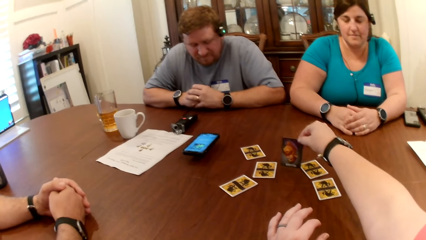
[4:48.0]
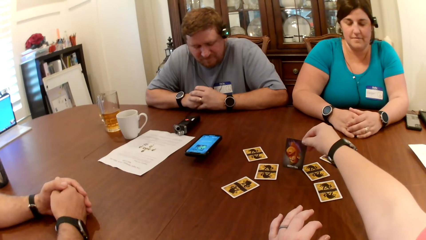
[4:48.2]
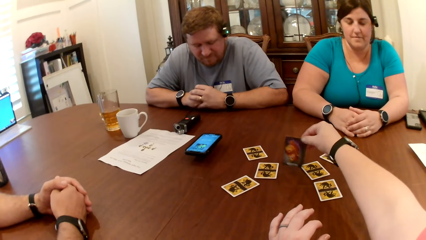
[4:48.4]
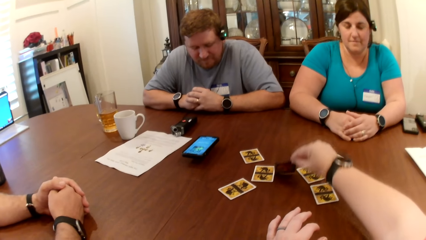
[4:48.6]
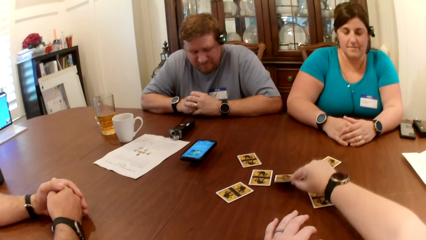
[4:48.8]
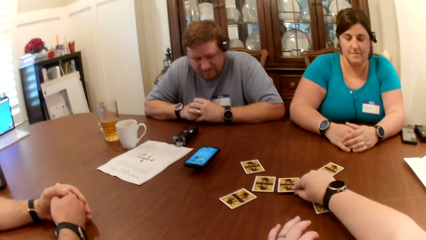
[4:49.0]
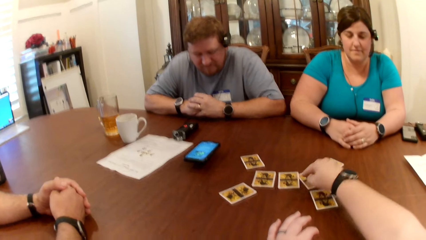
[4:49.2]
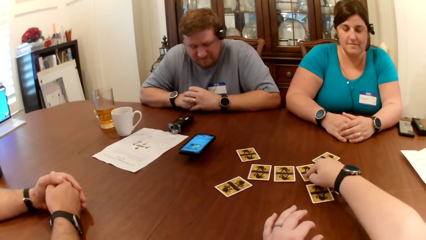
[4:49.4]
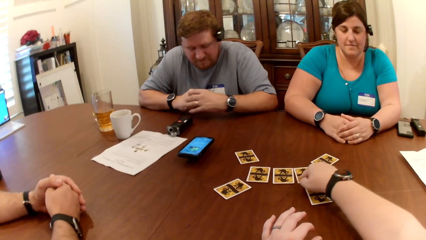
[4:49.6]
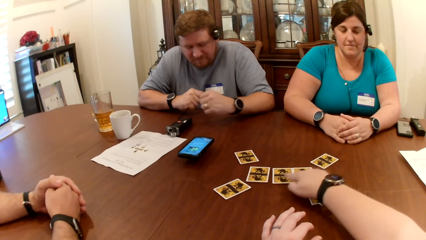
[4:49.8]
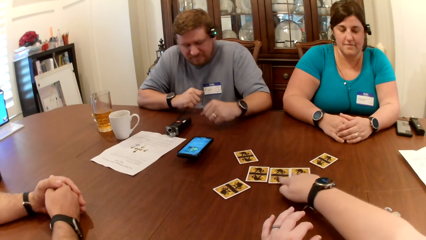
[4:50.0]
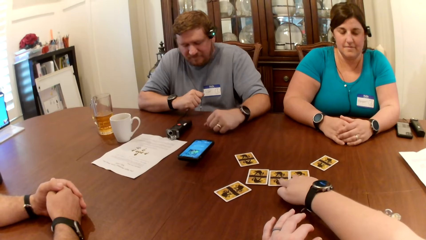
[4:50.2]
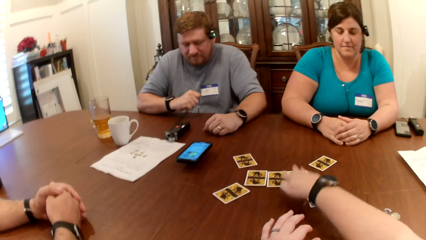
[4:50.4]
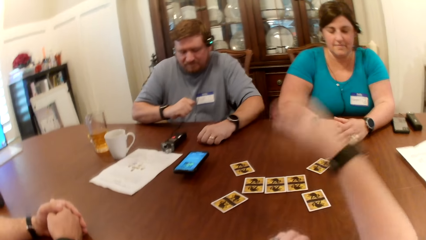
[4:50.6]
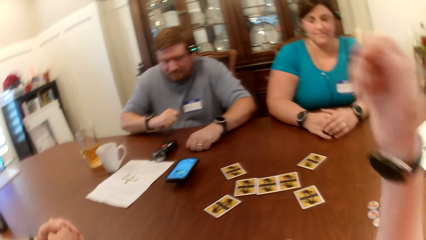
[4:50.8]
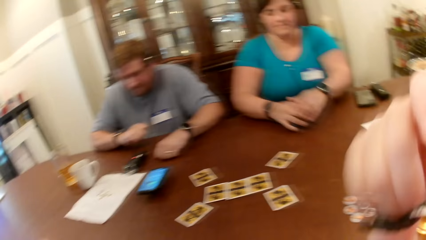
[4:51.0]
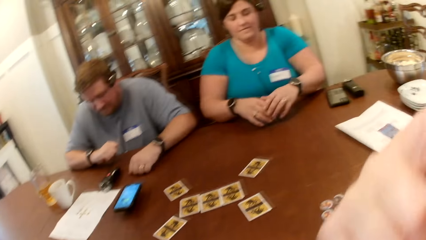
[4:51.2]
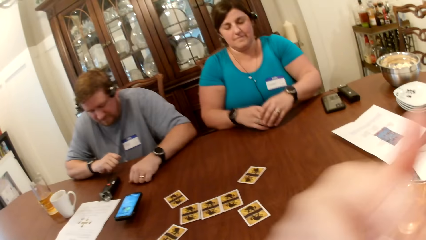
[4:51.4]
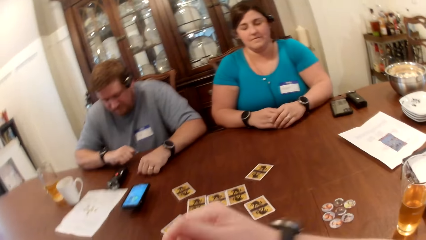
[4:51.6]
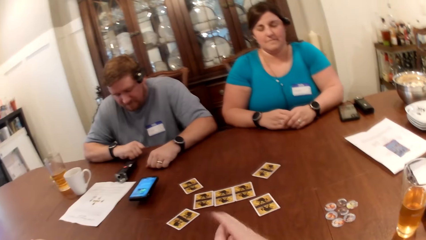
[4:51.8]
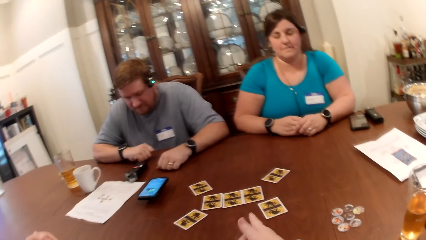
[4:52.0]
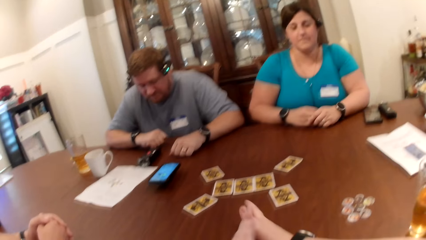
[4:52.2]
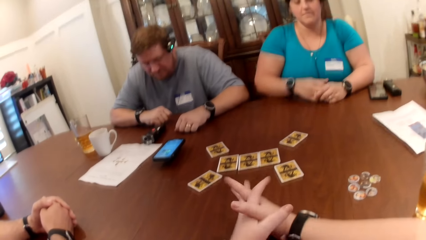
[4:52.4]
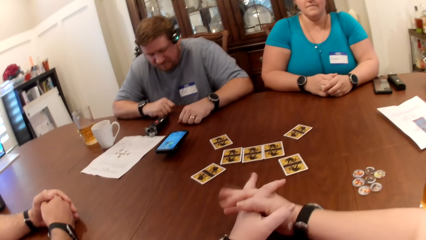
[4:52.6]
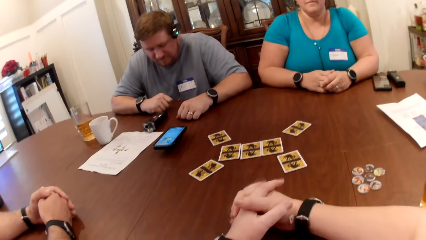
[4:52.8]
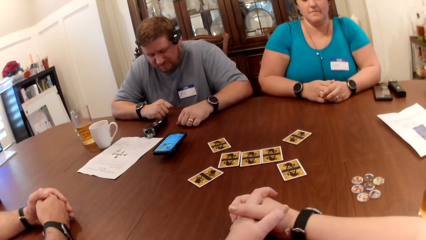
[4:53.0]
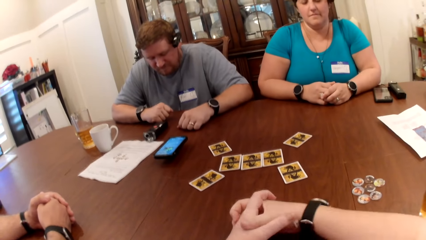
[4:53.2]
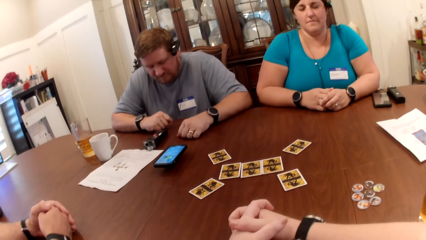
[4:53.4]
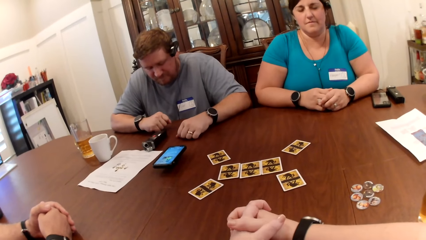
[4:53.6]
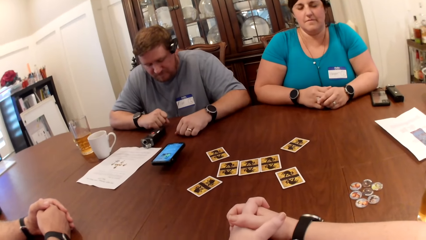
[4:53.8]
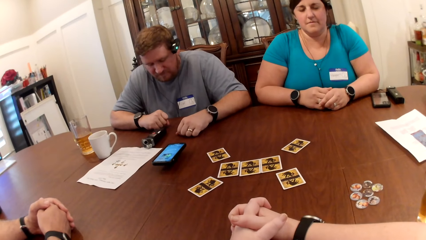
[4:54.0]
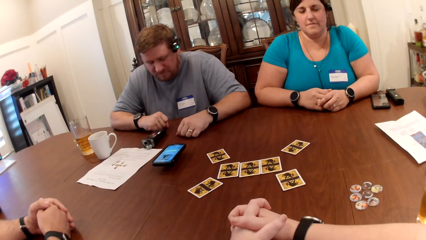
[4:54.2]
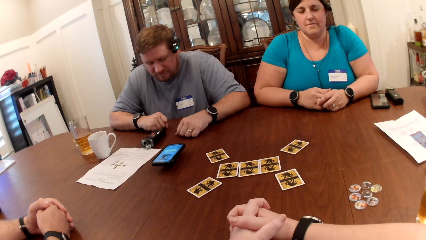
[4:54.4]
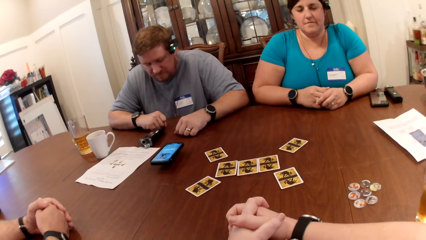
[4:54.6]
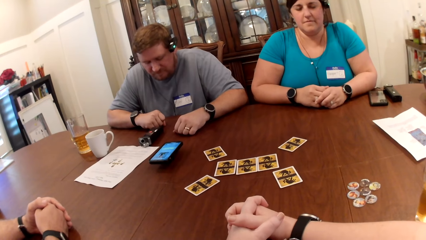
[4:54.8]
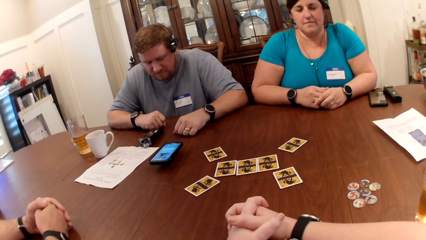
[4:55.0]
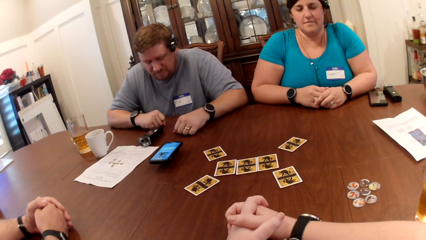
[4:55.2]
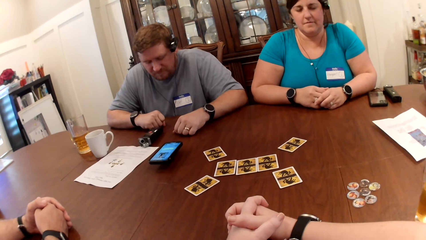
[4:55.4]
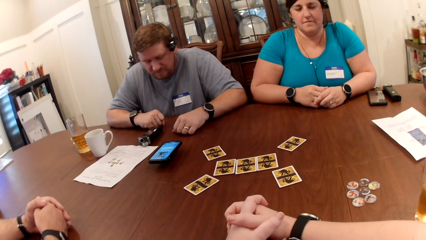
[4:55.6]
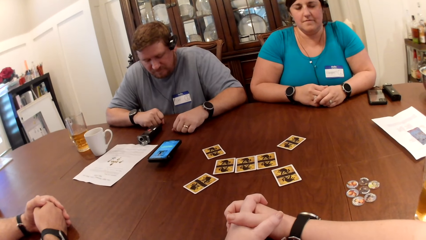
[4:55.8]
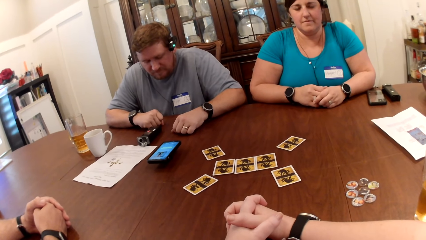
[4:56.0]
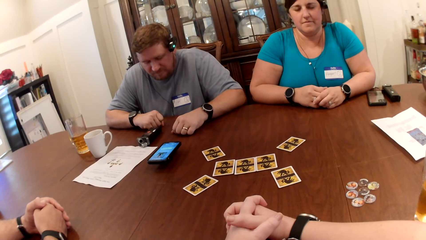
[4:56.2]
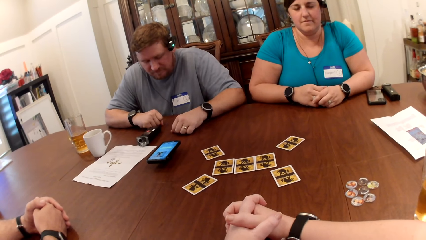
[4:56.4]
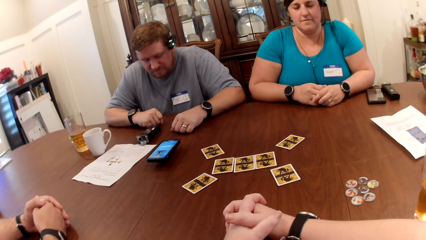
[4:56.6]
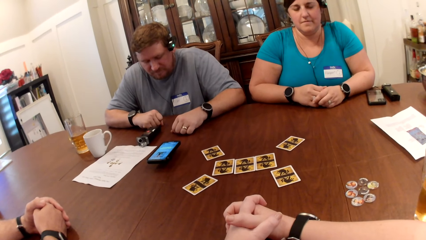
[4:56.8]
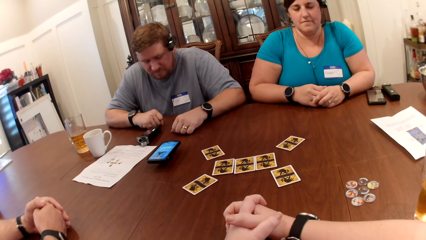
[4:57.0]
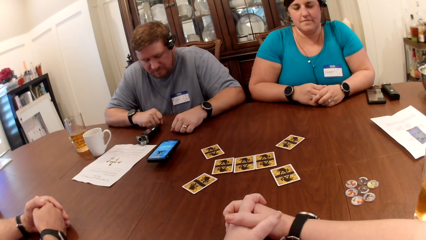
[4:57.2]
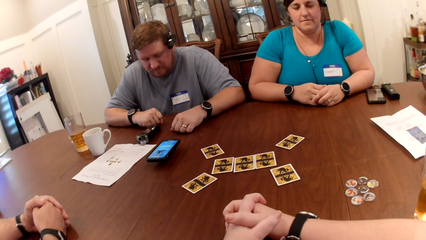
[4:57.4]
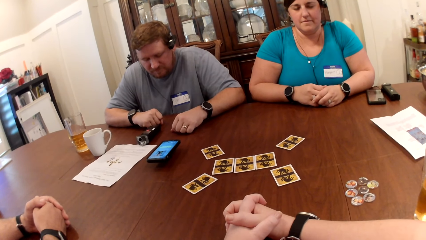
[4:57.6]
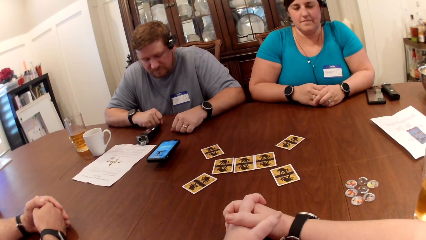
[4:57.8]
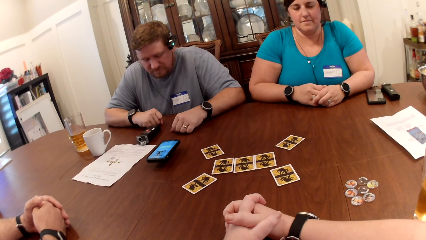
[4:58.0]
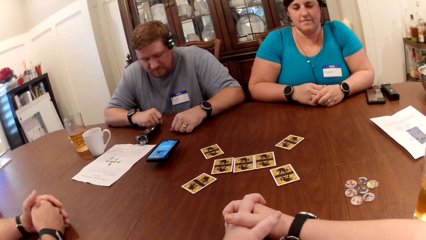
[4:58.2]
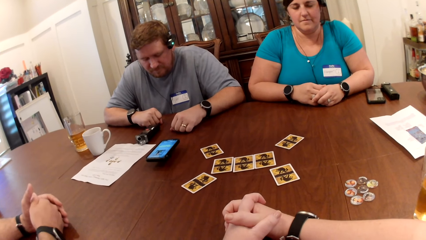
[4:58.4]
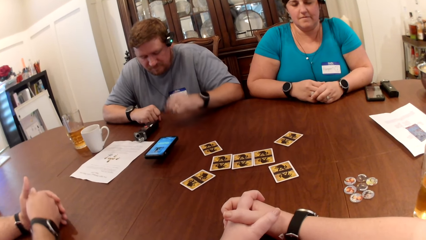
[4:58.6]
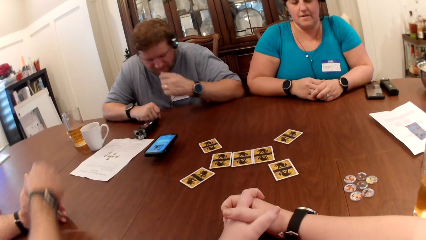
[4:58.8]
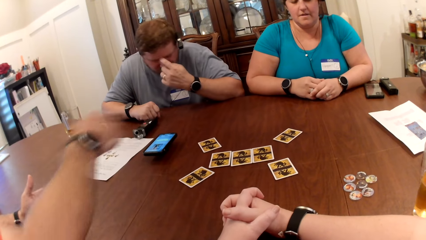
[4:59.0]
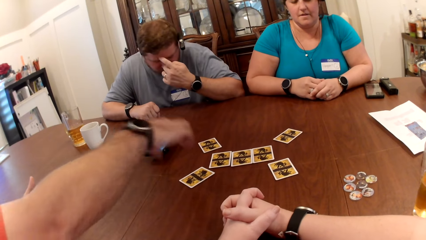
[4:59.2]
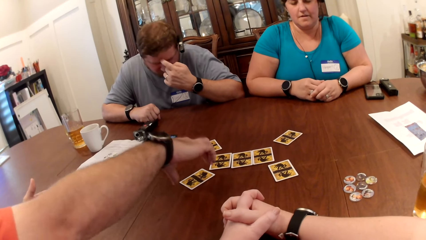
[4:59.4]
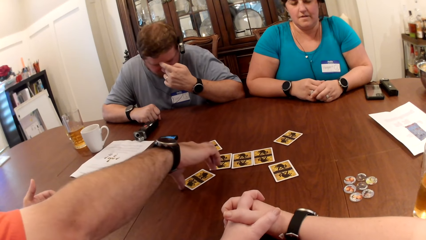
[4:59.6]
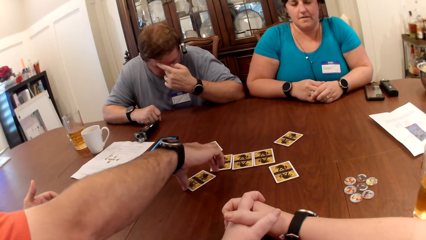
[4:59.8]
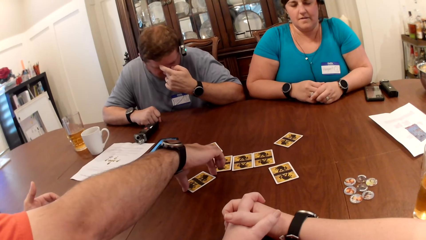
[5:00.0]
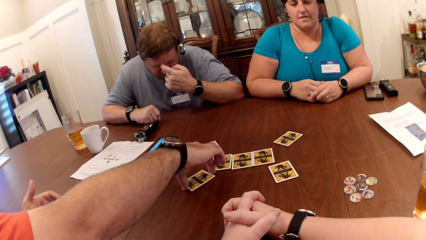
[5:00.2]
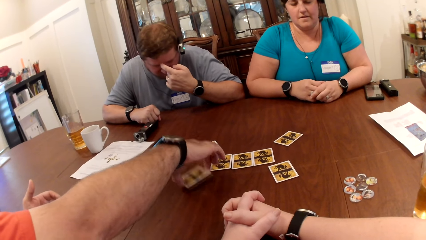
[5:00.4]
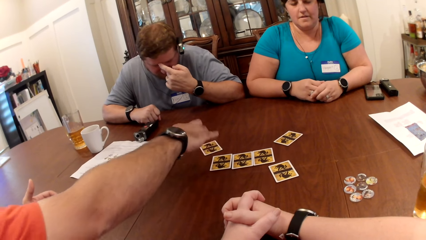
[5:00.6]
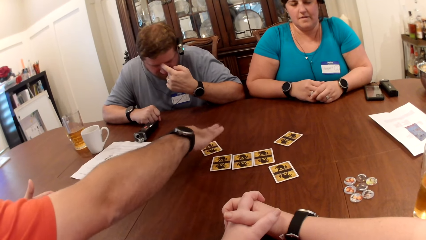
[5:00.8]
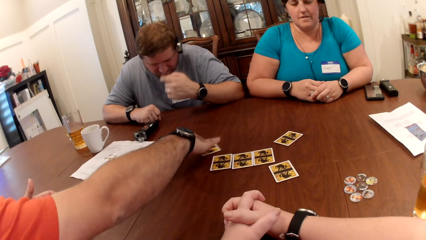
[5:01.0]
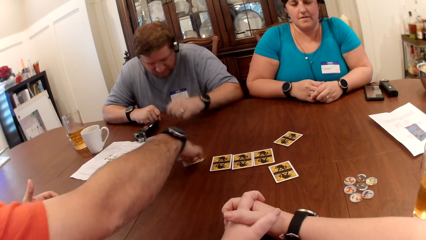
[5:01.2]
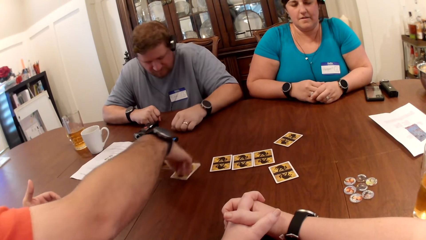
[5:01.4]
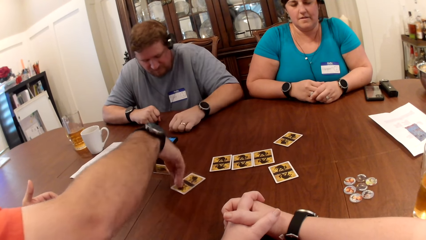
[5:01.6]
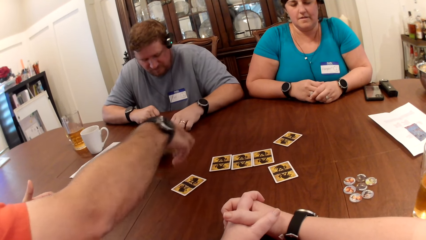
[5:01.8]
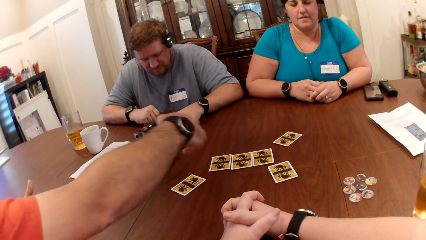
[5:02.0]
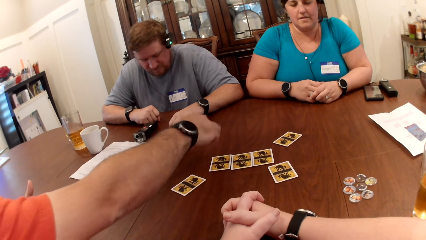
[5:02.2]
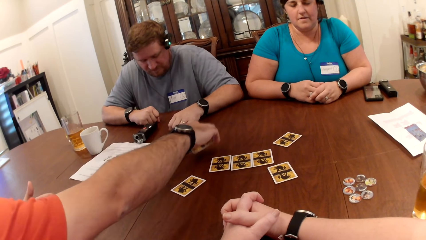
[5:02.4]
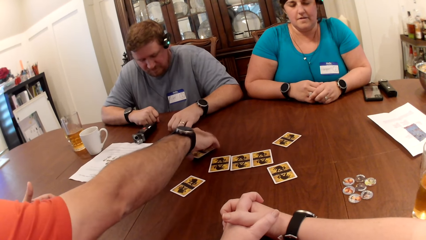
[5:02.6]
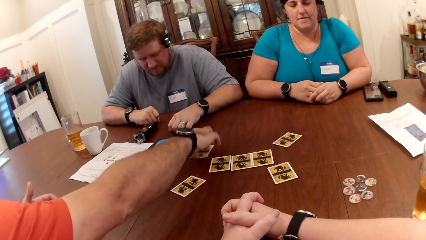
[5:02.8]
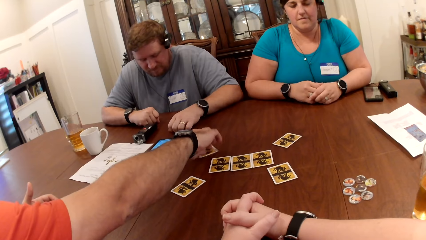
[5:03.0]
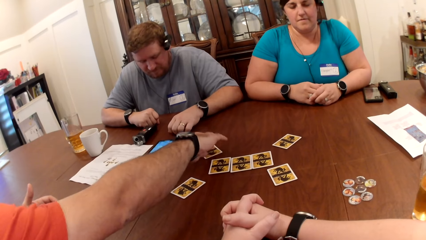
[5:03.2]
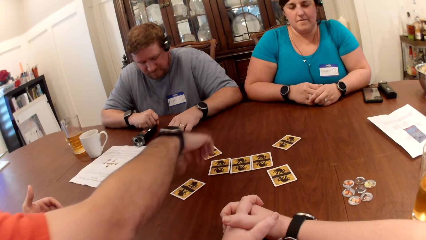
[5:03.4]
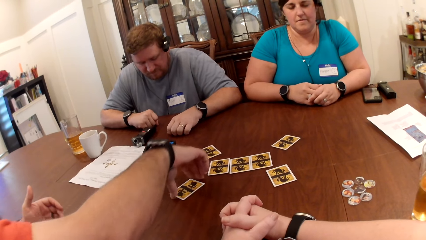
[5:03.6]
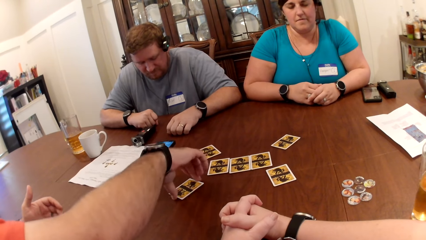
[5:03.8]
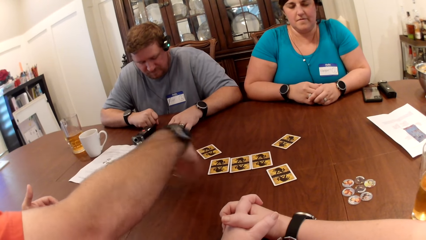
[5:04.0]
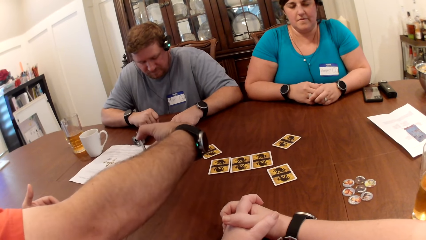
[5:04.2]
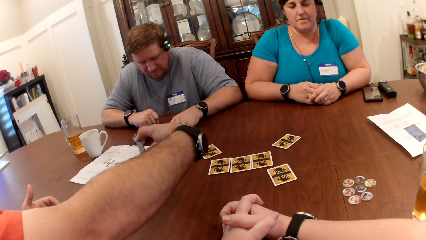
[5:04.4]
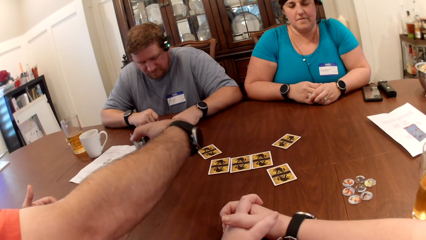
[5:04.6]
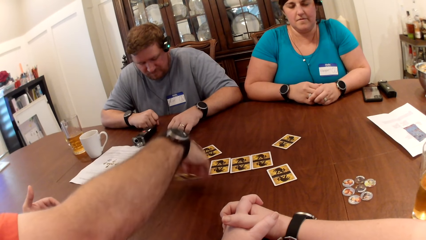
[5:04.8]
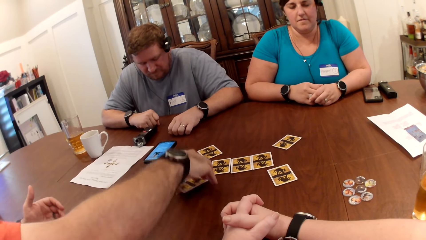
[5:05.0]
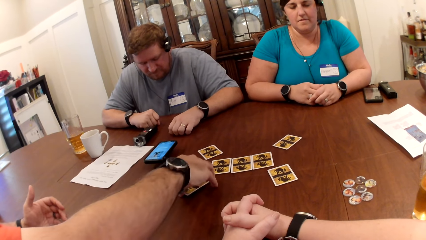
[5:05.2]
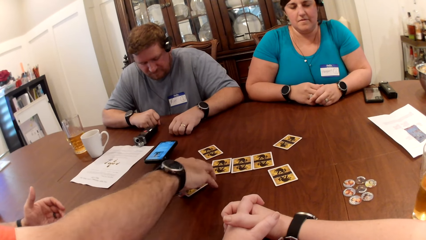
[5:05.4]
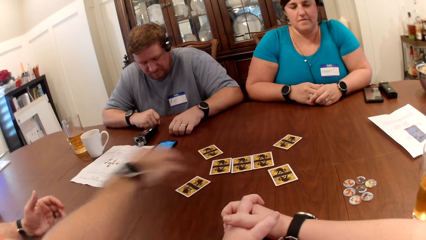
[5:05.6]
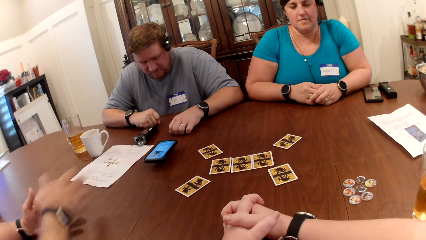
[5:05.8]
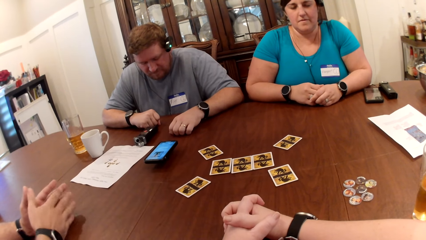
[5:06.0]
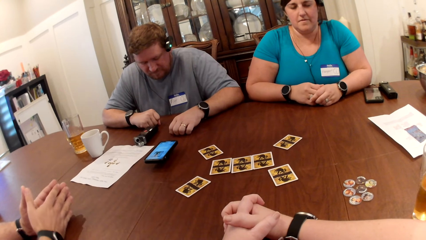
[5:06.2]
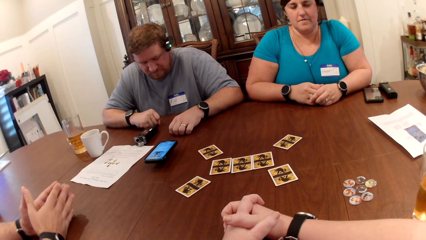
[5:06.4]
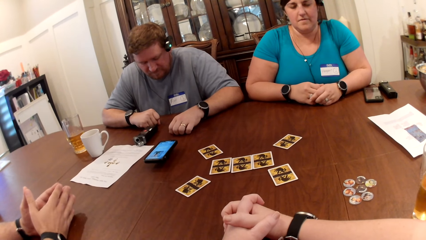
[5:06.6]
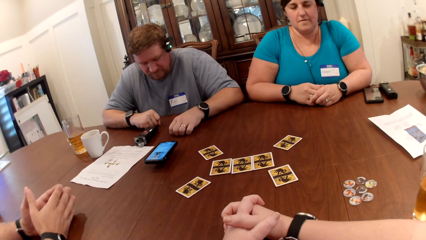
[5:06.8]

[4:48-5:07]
The camera wearer picks a card. She puts the card in her right hand face down on the table. She adjusts the card on the table with her right hand. She removes hair from her face with her right hand. She listens to a phone. She lowers her right hand on the table. A man scratches his face with his left hand. Another man picks up a card on the table with his right hand. The other man moves a card towards himself on the table with his right hand. The first man lowers his left hand on the table. The other man drops a card on the table. The other man picks the card on the table with his right hand. The other man checks the card in his right hand. The other man puts the card in his right hand on the table. The other man puts his hands together on the table.
